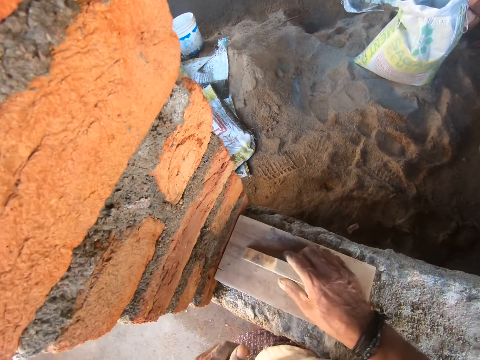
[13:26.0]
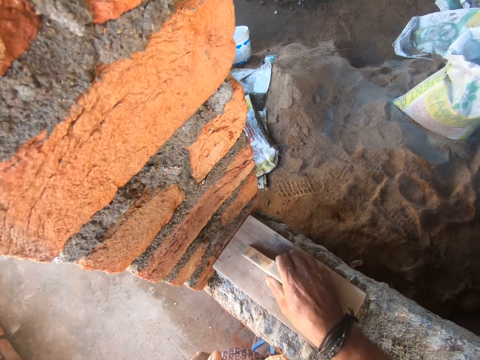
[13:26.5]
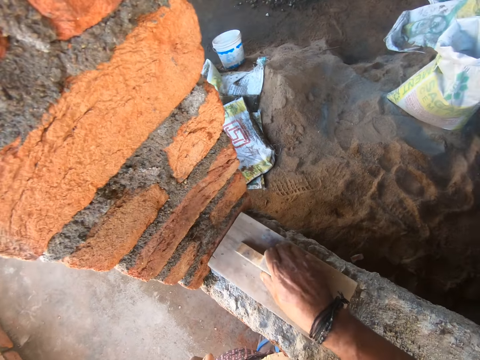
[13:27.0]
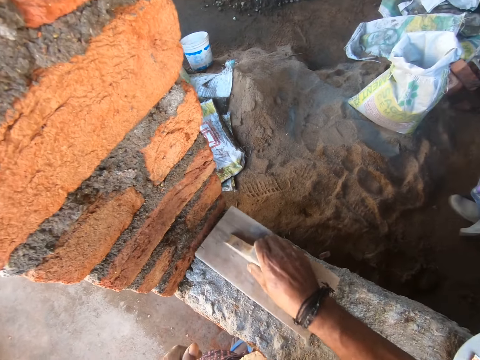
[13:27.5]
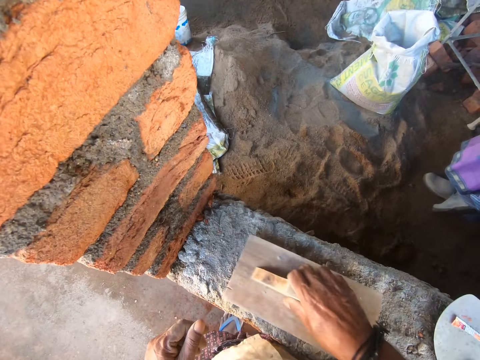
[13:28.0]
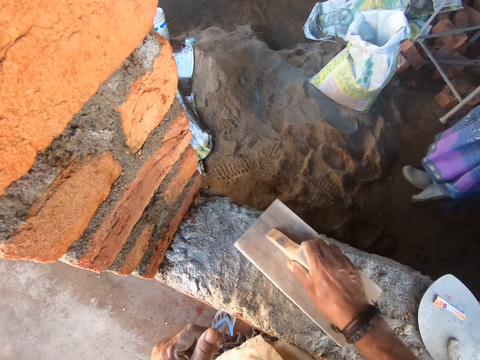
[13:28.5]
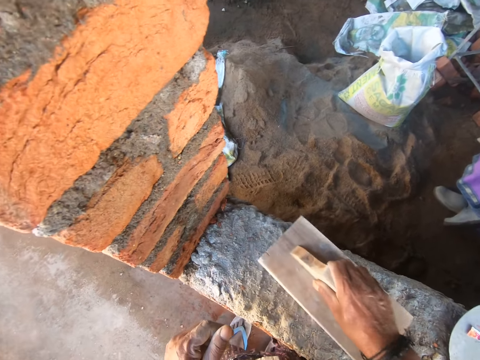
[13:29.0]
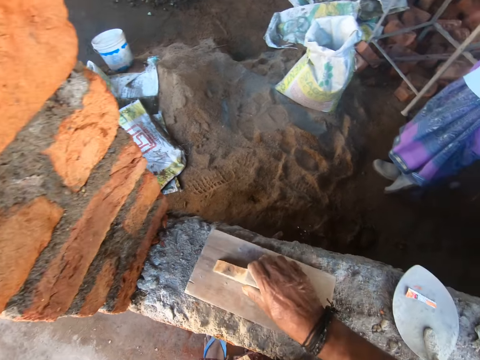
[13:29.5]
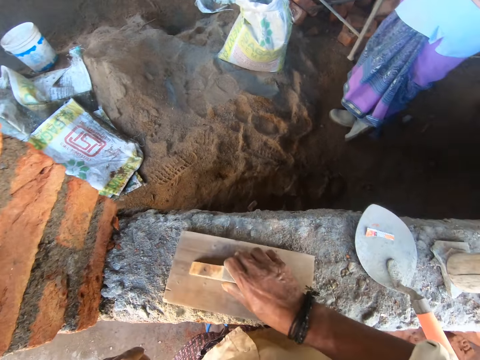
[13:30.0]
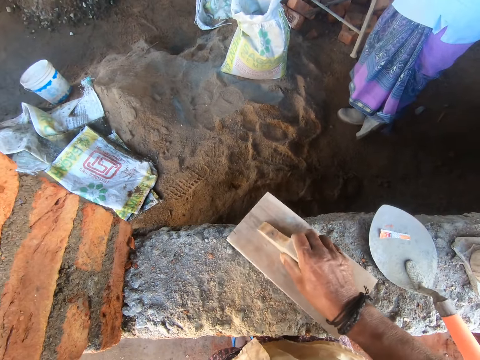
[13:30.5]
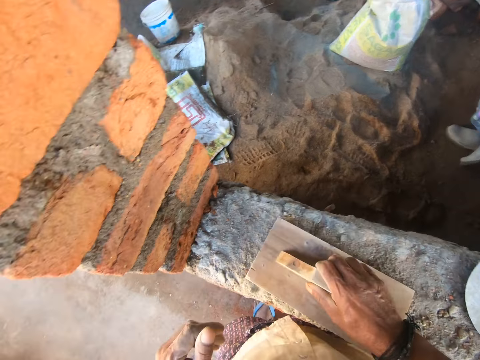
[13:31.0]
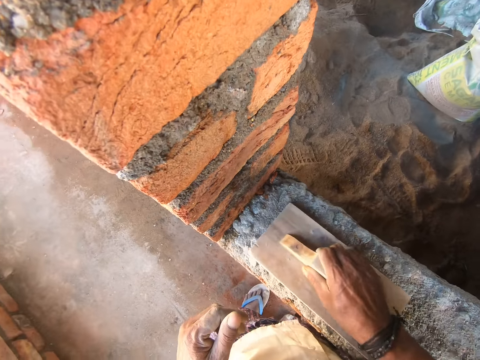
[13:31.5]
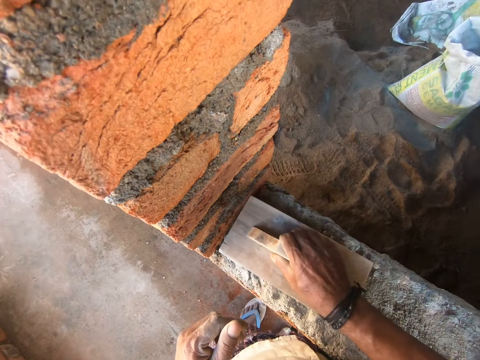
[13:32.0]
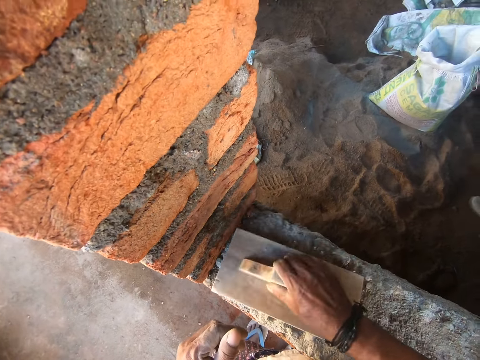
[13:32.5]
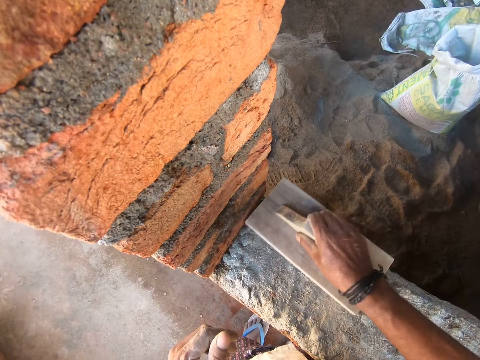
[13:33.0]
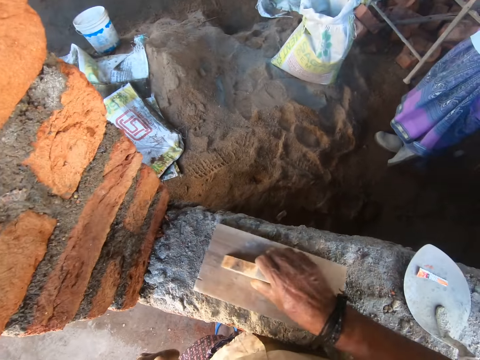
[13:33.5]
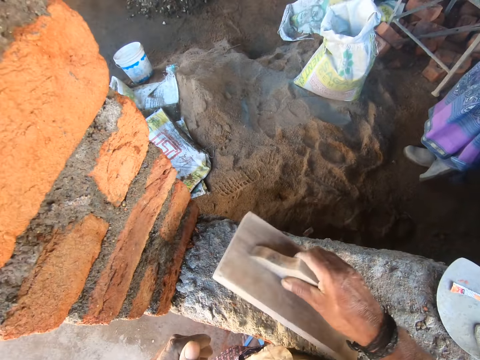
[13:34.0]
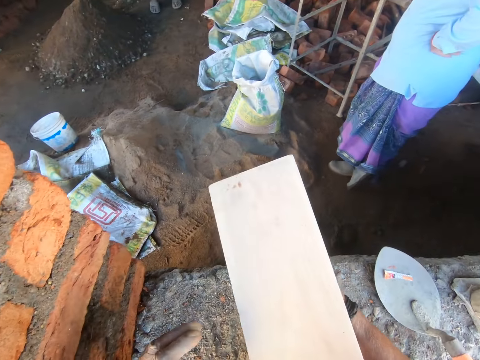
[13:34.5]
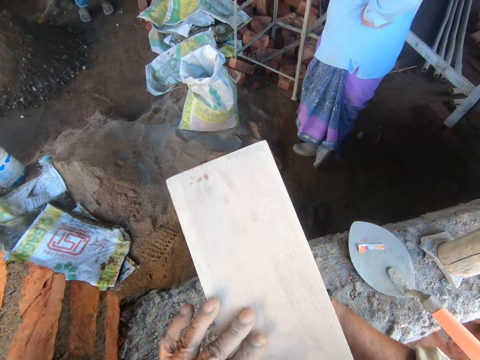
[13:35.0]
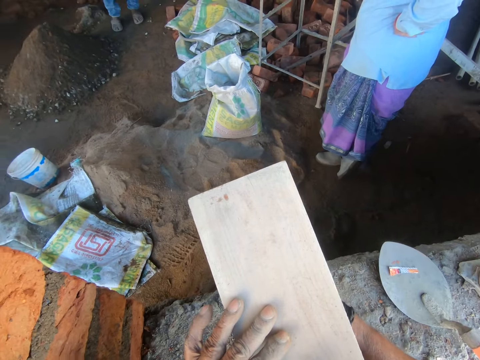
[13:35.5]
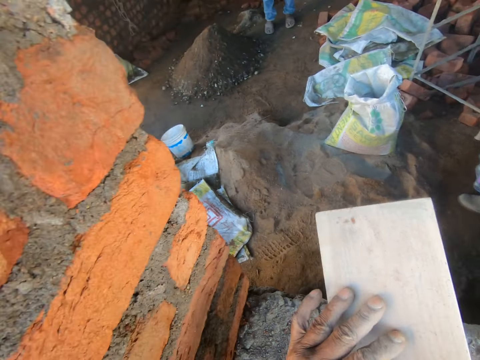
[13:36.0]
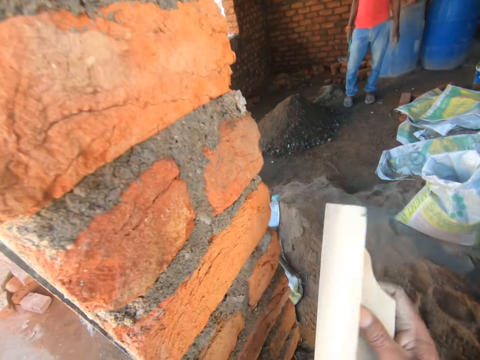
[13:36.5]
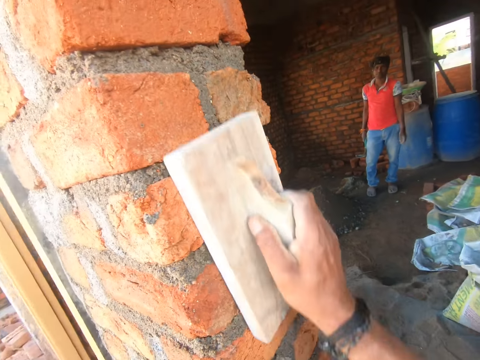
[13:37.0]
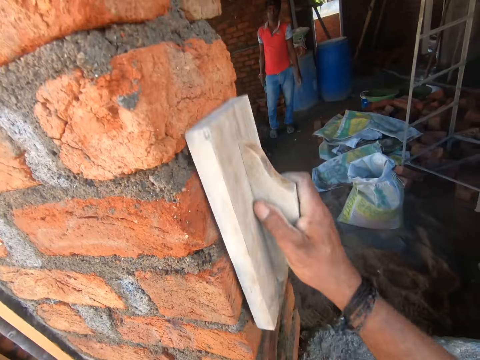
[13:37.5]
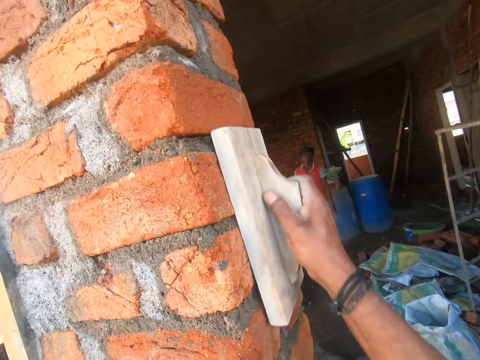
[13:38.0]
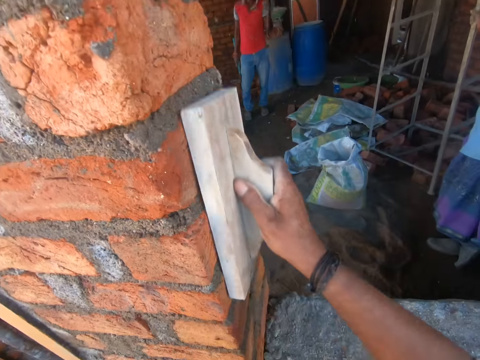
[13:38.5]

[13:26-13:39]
The camera wearer rubs the trowel on the wall. They scratch the wall with the masonry trowel. They rub the trowel on the wall again. They talk to a man and a woman. They pick up the trowel. They look at the trowel. The man talks to the camera wearer and the woman. The camera wearer touches the face of the masonry trowel. They place the trowel on the wall. They wipe the masonry trowel on the wall.

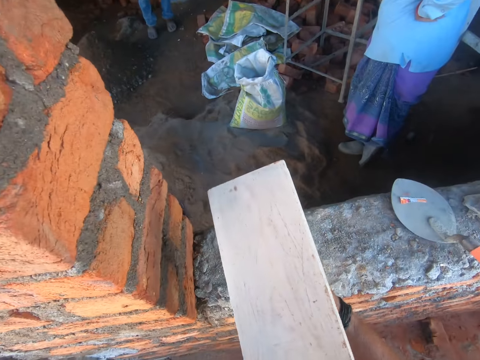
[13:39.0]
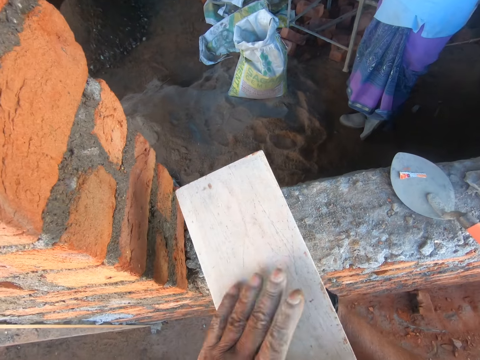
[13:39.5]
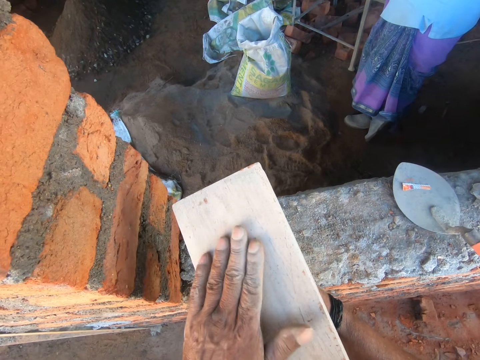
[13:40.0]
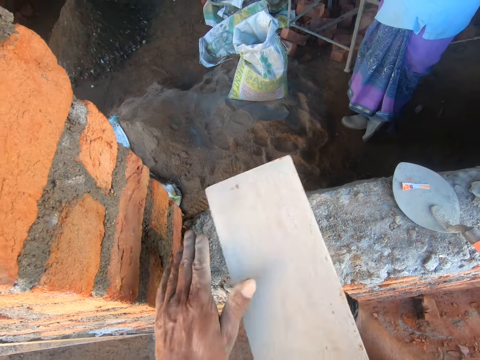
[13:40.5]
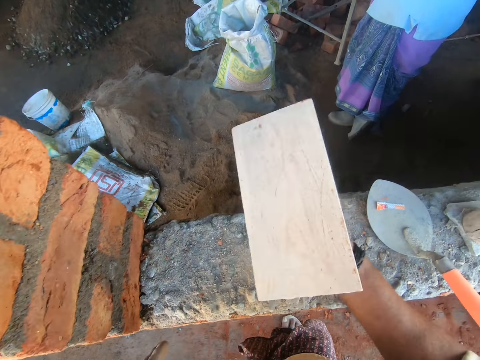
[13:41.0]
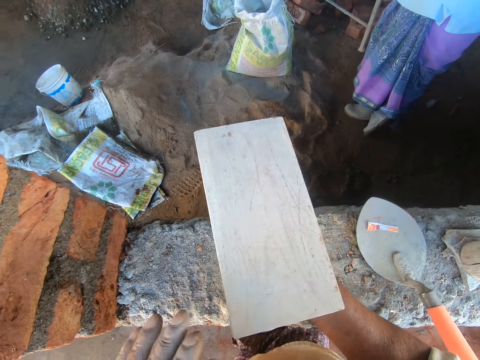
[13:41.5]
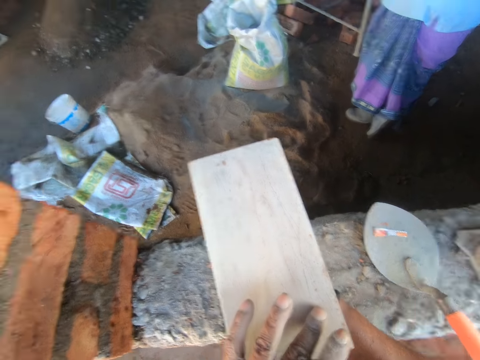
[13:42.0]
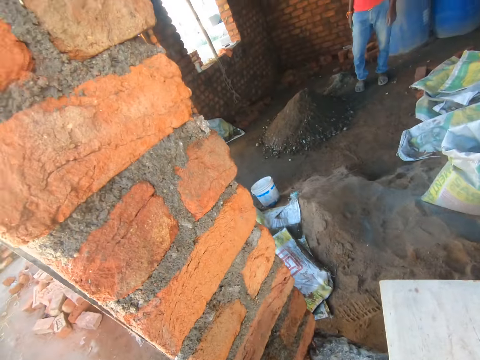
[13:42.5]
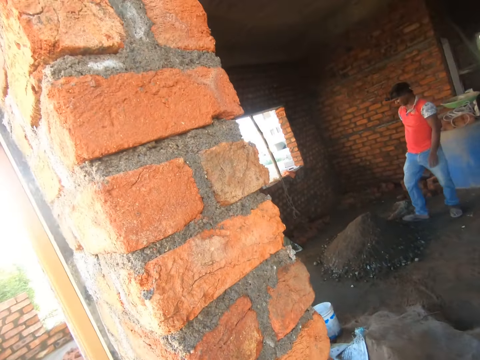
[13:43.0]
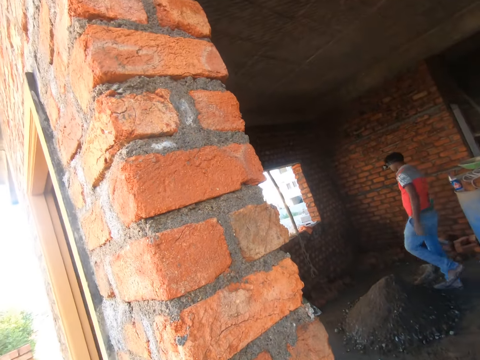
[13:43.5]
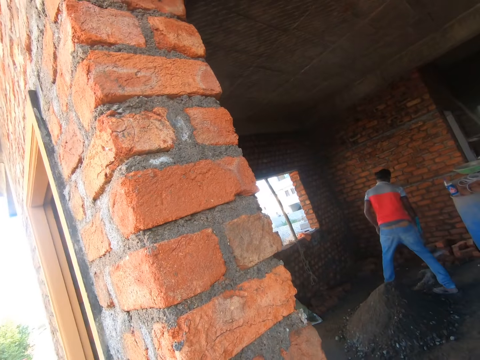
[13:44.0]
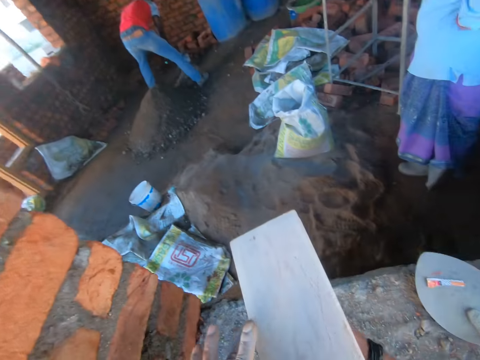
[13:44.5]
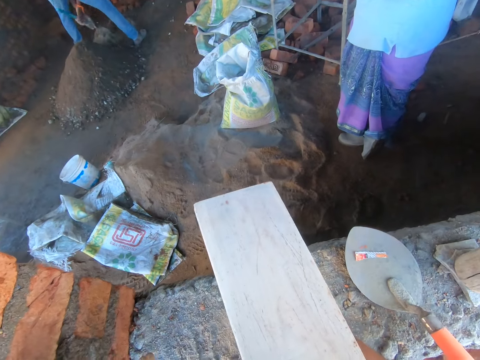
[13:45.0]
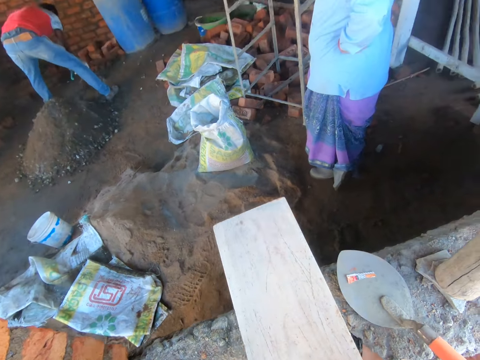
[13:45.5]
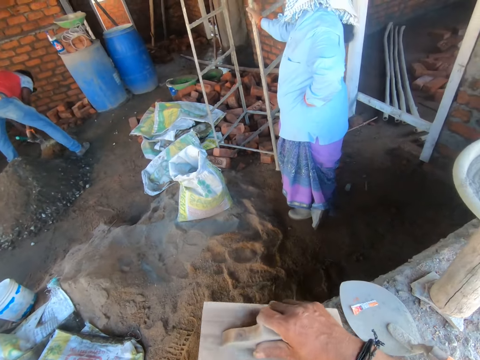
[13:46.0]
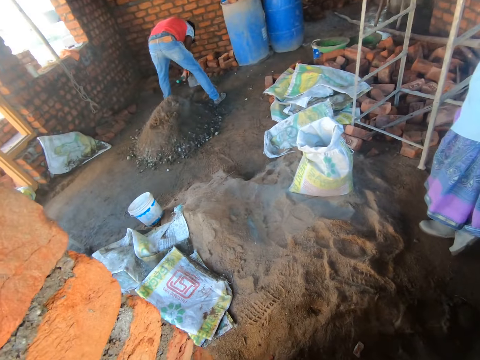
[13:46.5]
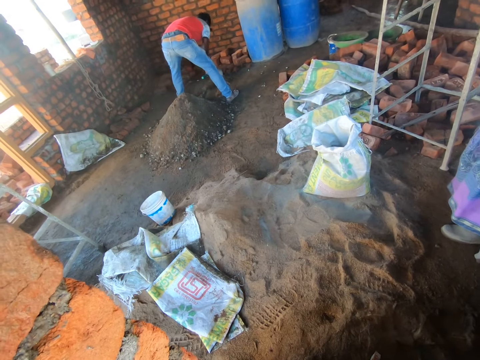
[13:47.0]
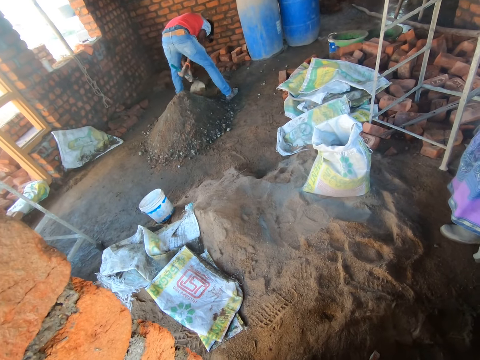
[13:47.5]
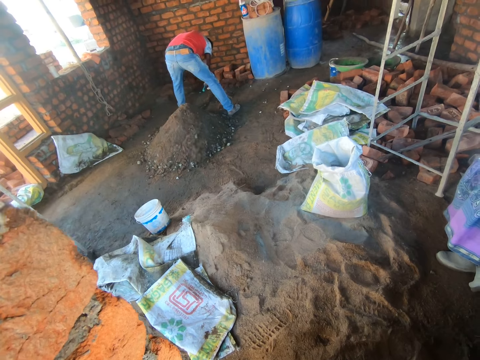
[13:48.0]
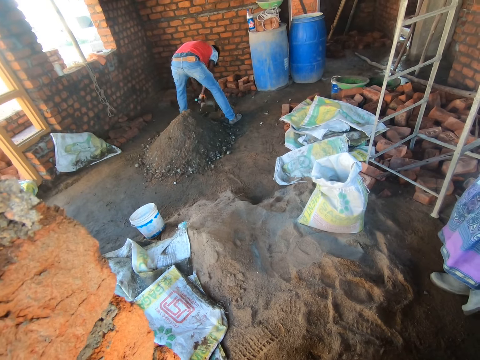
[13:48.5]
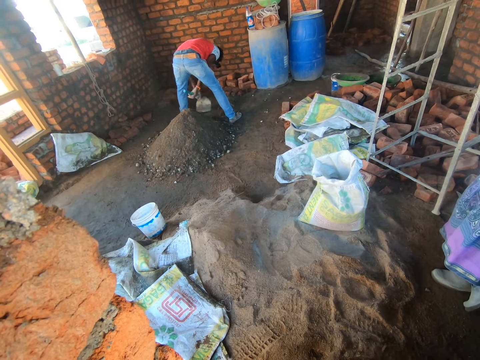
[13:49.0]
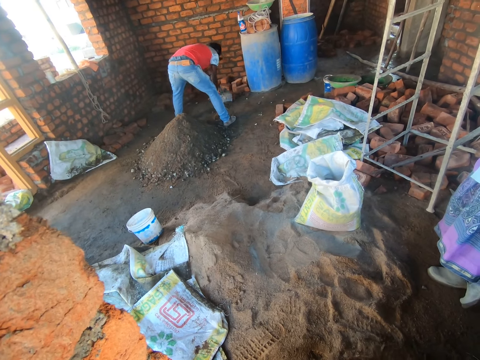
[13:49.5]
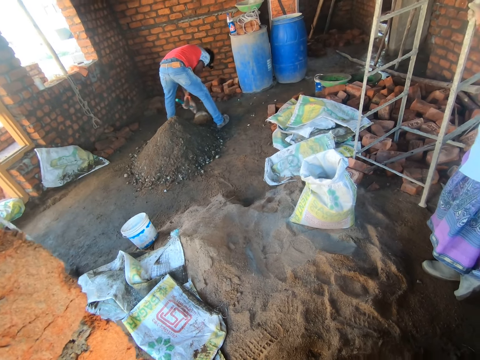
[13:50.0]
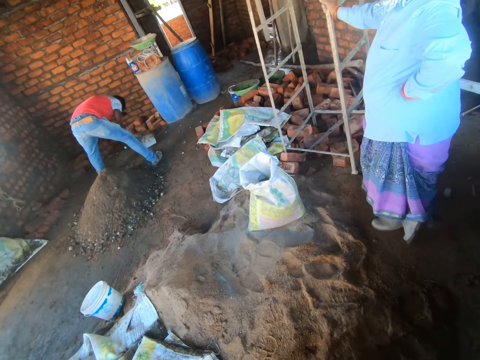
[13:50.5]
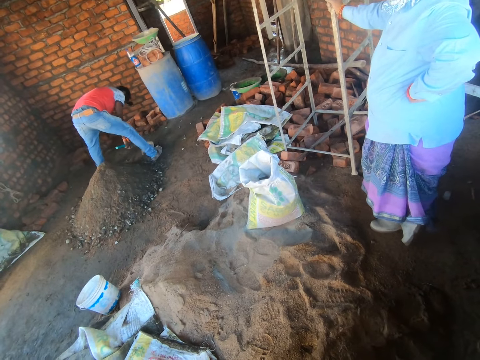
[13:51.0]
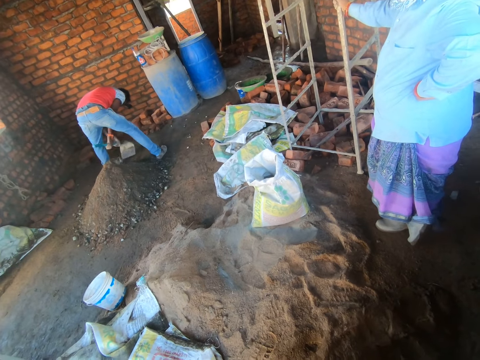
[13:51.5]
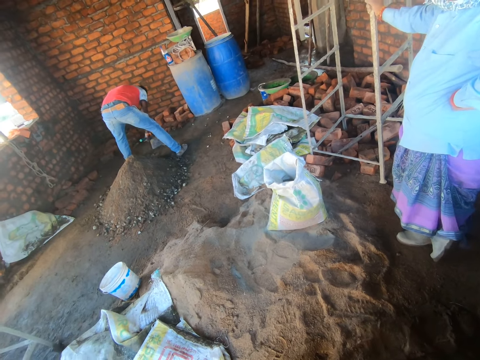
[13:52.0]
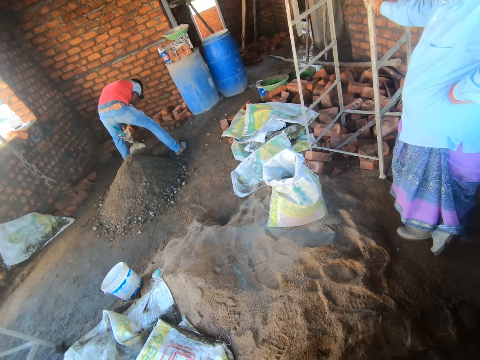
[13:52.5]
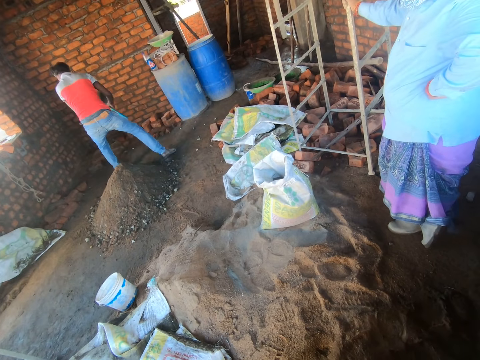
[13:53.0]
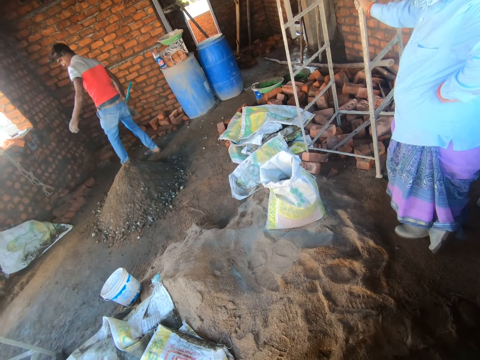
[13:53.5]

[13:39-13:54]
The camera wearer looks at the face of the trowel. He places his left hand on the trowel and rubs the trowel with his left hand. He looks at the masonry trowel. He talks to a man and a woman. He places his left hand on the trowel. The man adjusts his position. The camera wearer looks at a wall. He looks at the man. The man bends towards the ground. The camera wearer talks to the man and the woman. He stares at the wood float. He puts the wood float on the wall. He stares at the man. The man mixes cement and sand with a hoe.
